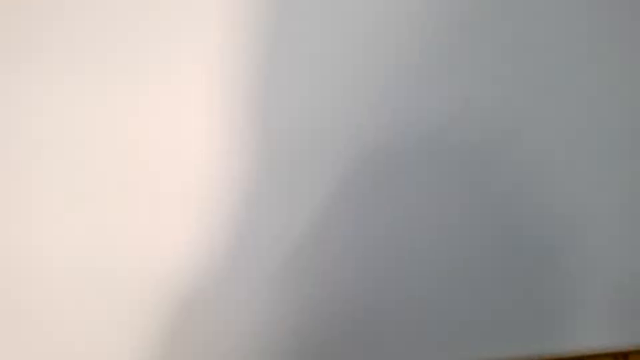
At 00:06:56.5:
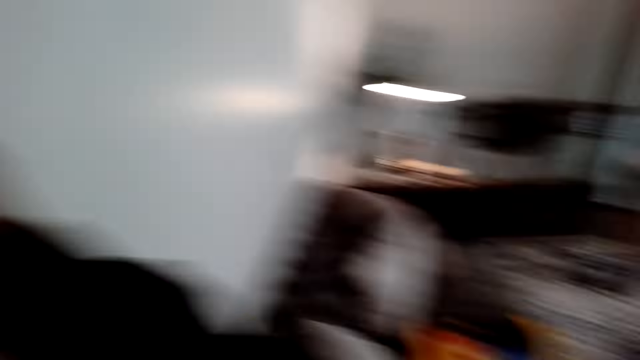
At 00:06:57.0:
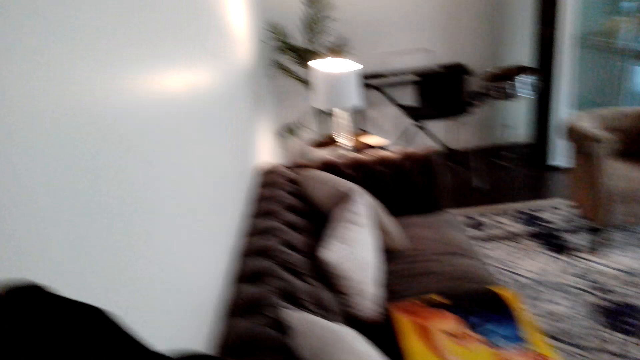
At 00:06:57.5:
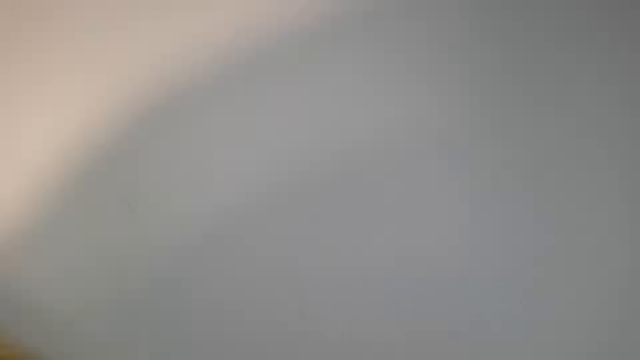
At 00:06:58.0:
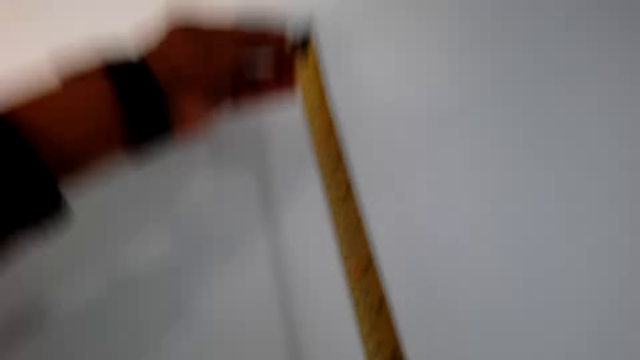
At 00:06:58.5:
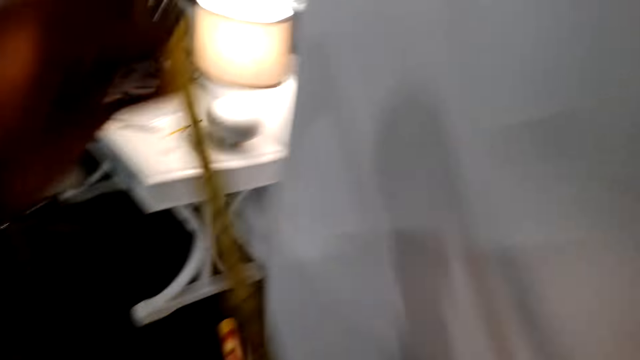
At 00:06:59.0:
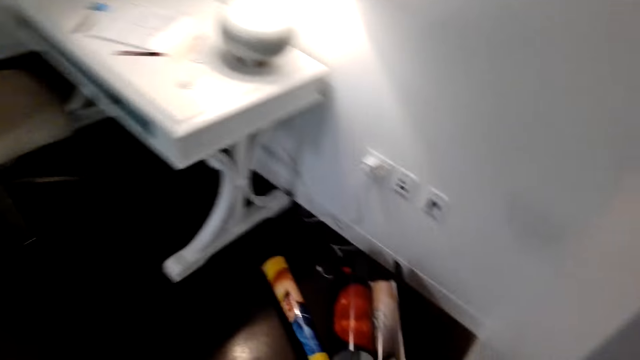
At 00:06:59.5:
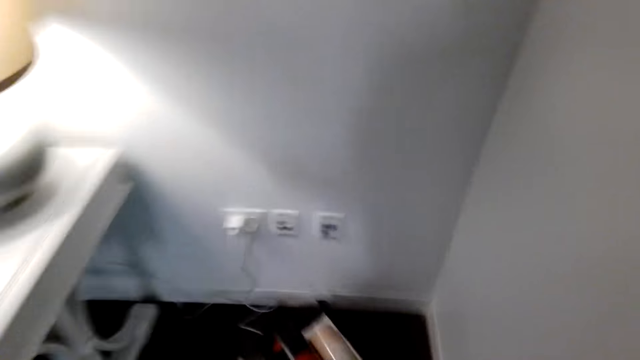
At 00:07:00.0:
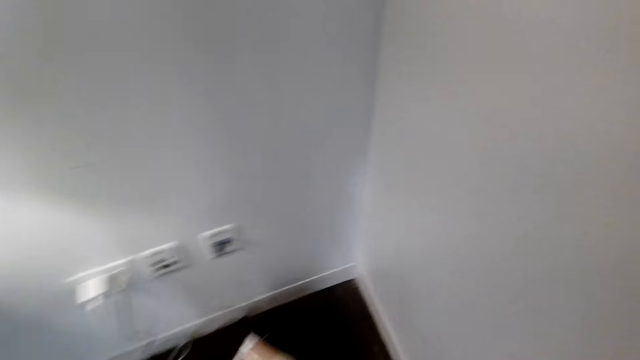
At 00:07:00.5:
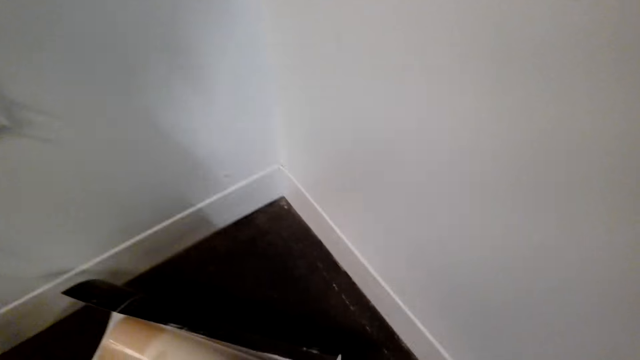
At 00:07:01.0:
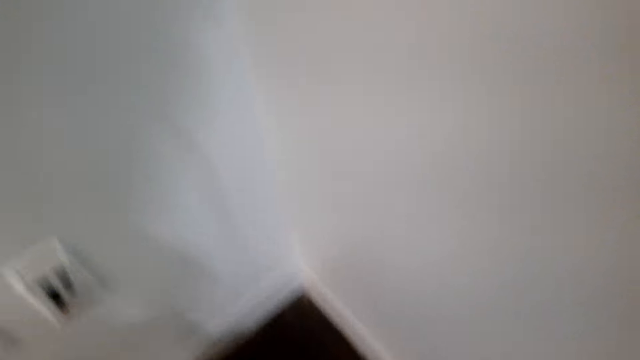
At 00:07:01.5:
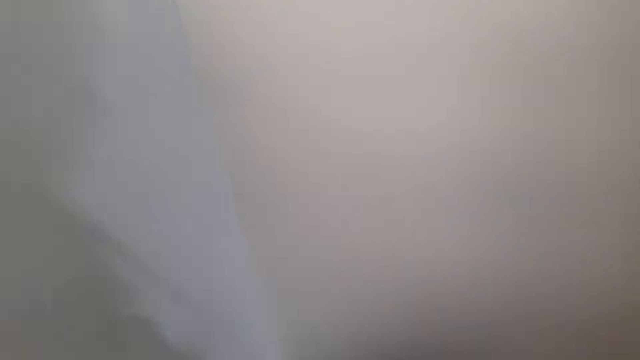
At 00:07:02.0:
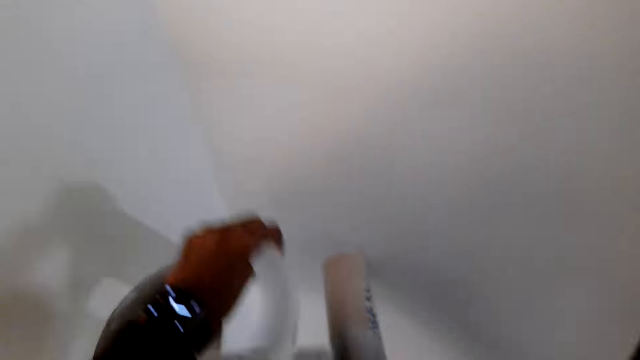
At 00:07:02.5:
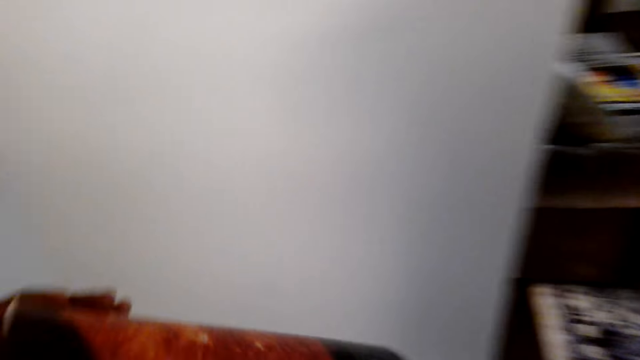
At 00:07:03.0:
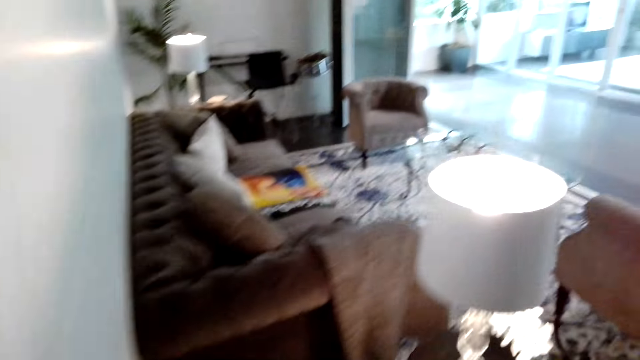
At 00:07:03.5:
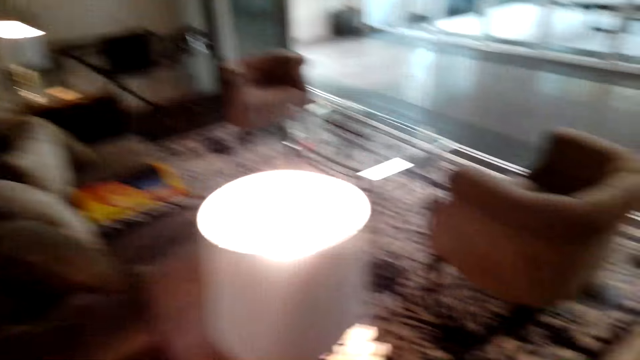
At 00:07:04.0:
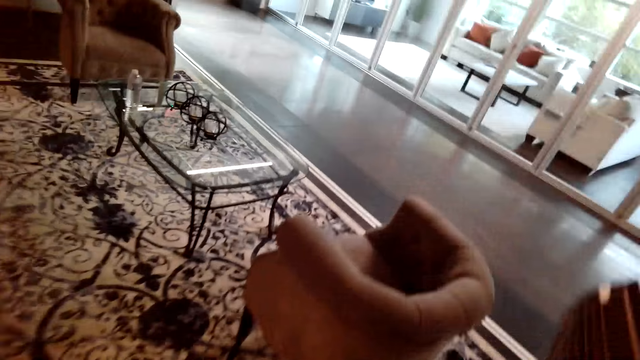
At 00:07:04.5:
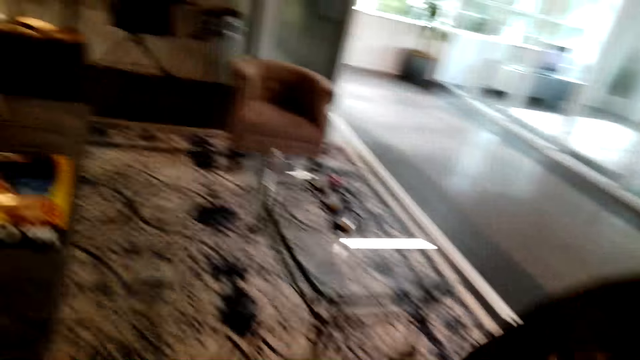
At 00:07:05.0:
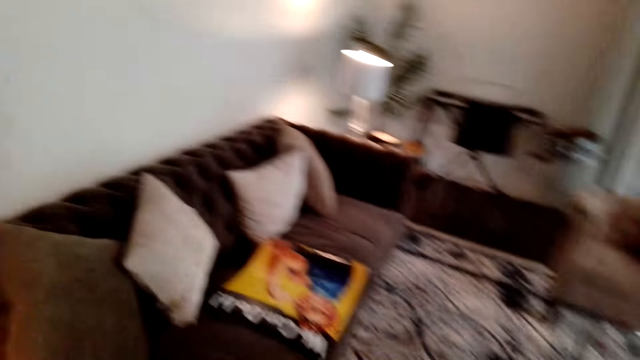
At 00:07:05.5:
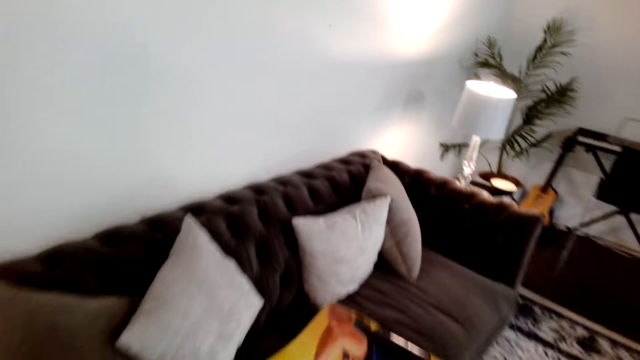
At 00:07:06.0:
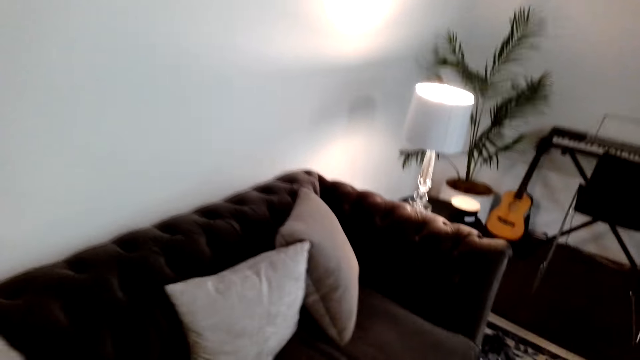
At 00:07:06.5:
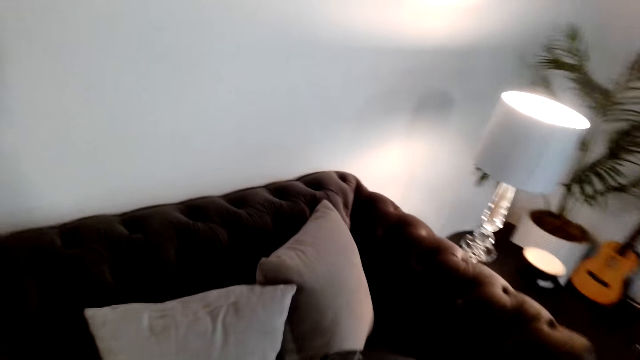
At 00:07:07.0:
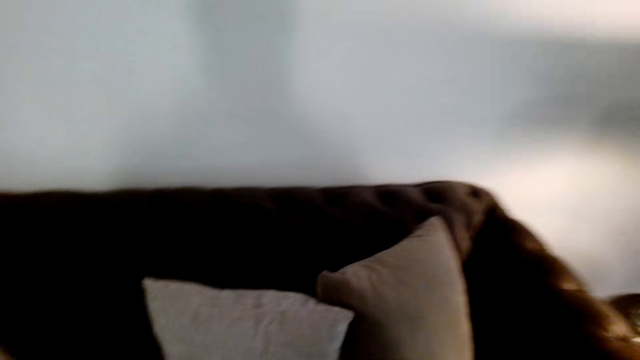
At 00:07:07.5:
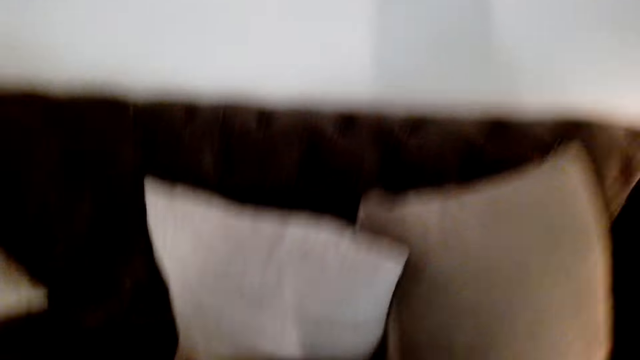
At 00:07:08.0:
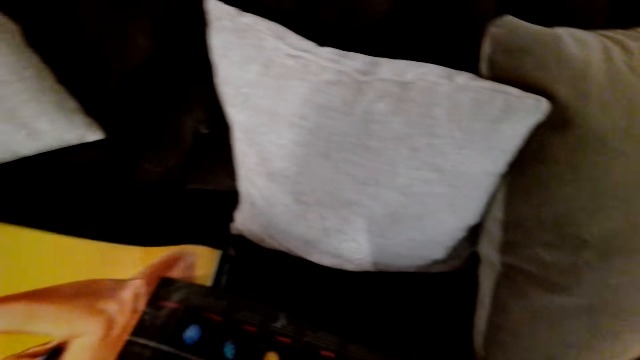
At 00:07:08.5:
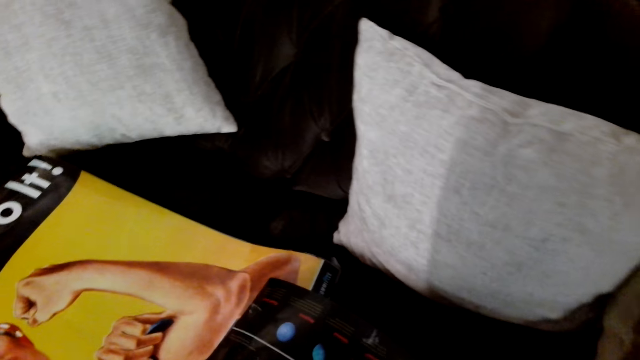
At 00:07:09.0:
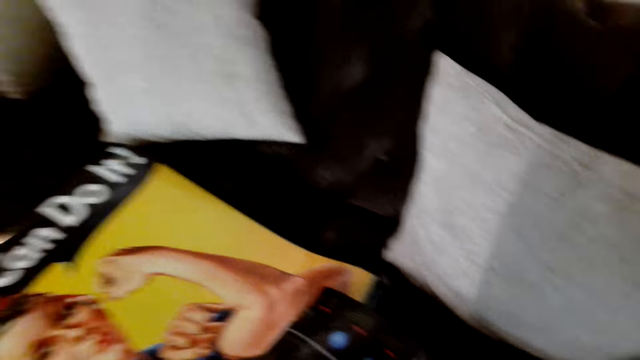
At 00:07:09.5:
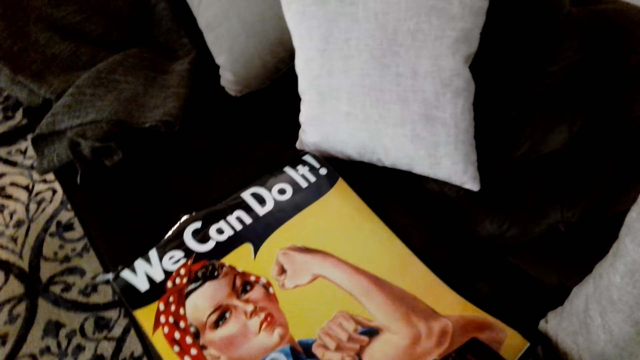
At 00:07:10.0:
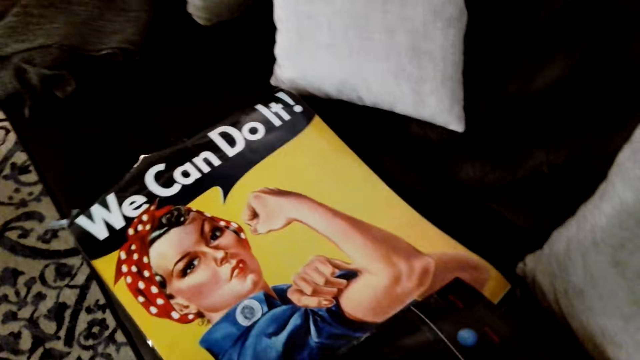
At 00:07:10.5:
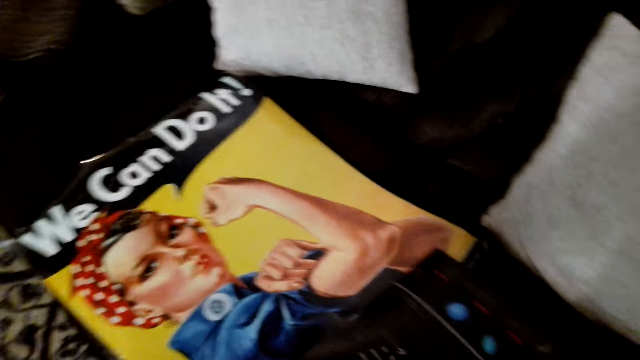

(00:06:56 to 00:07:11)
The camera wearer measures the wall with a tape measure. They pick up a poster from the floor. They walk to the couch in the room. They place the poster on the chair.

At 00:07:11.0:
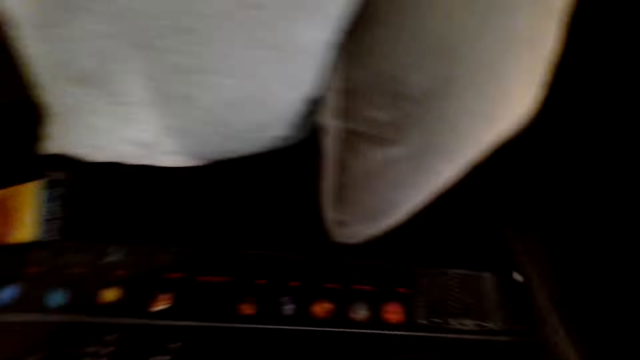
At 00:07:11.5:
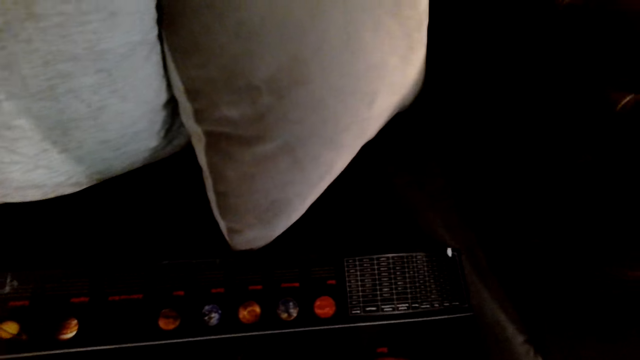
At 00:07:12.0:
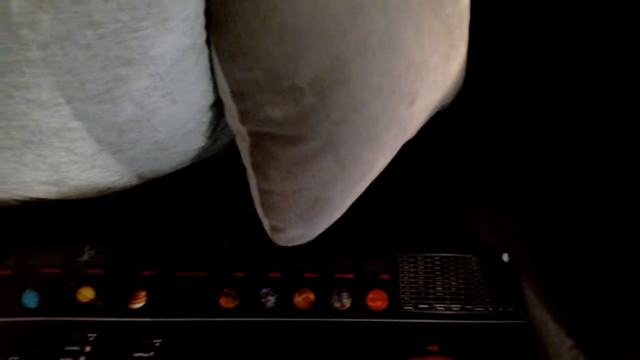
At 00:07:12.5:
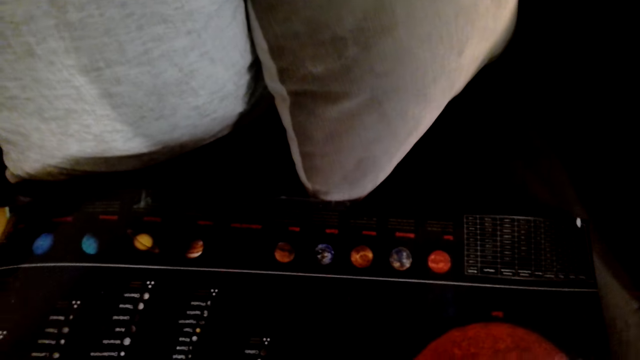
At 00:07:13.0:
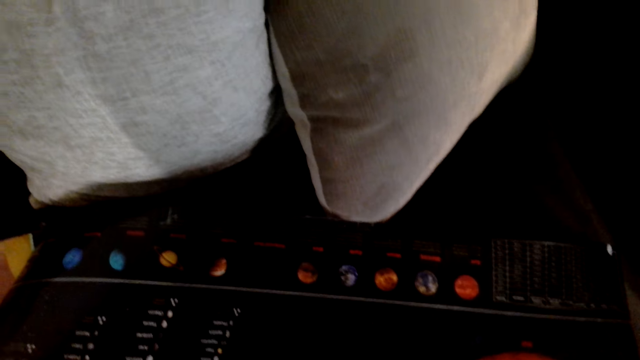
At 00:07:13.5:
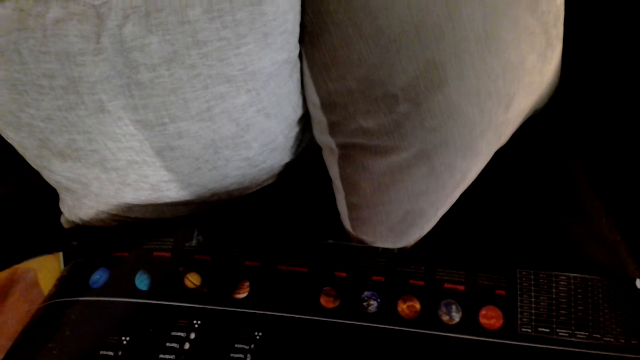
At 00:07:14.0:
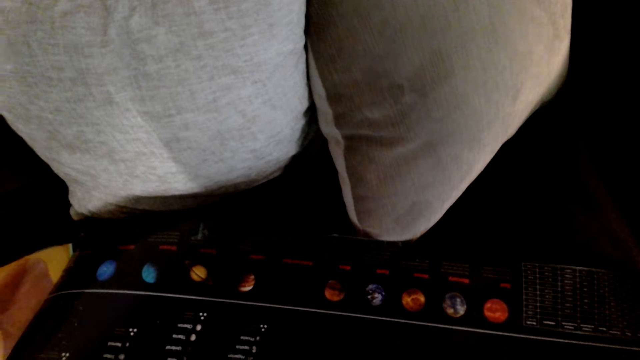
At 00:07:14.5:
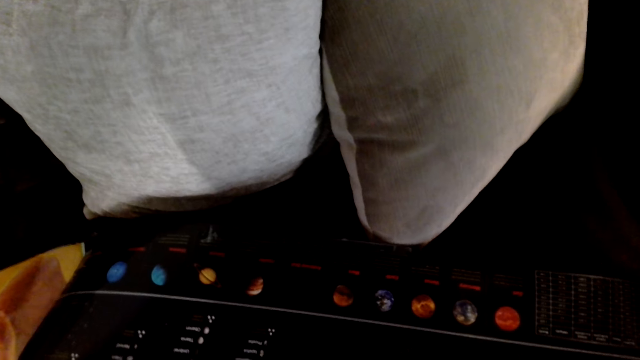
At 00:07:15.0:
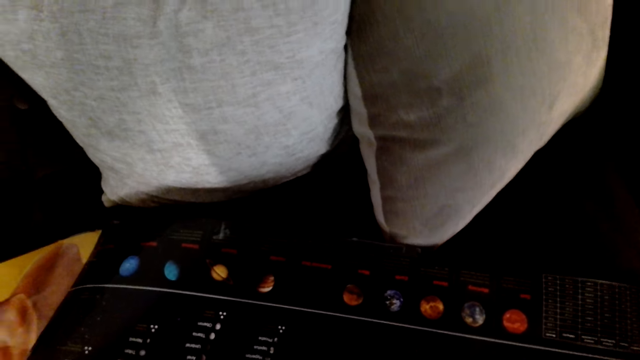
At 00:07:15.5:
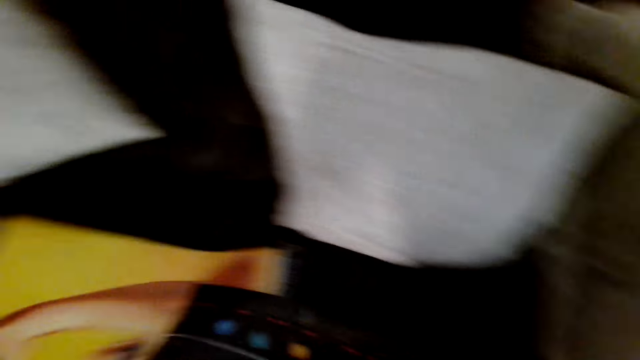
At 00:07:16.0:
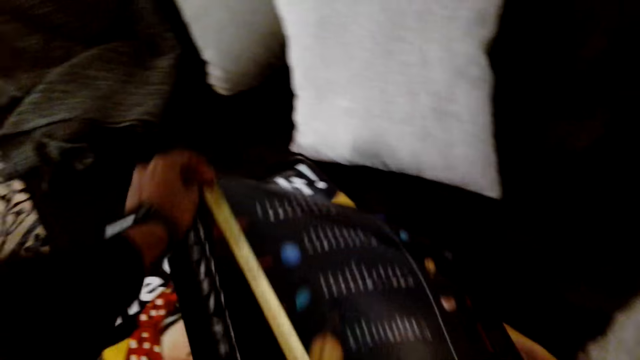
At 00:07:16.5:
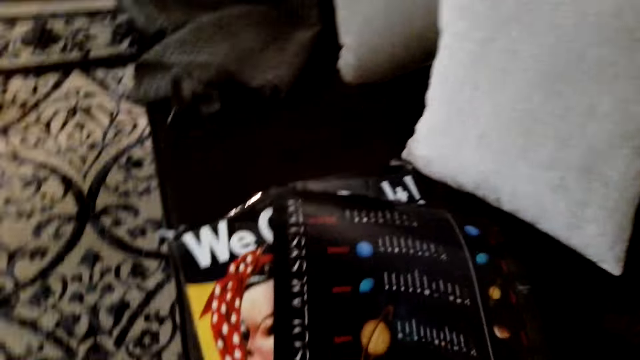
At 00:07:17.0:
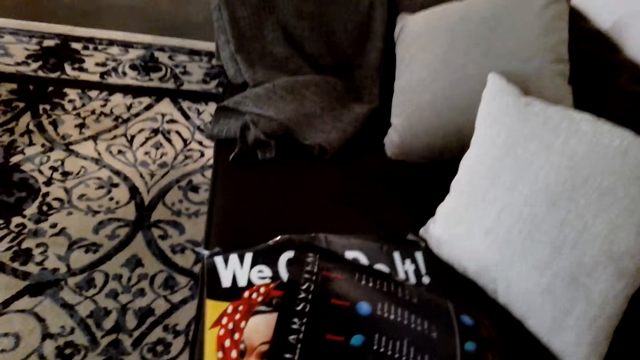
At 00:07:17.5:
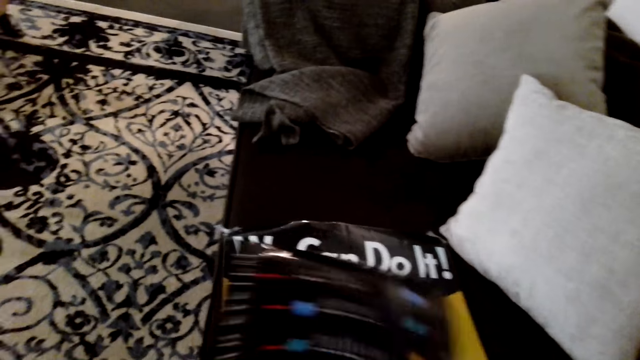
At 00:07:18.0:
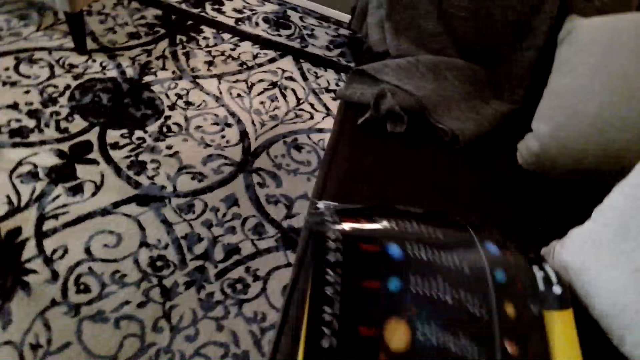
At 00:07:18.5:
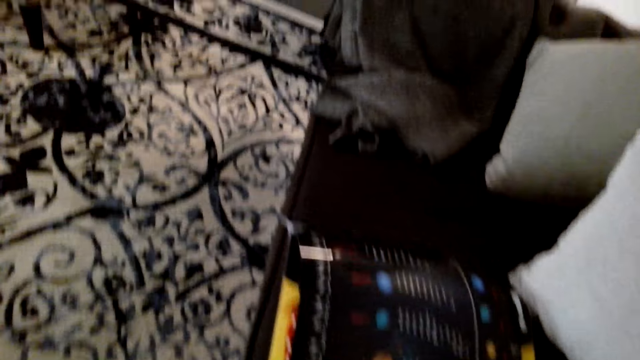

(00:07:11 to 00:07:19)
The camera wearer looks at the magazine paper. They measure the poster with a tape measure. They throw the magazine paper on the sofa.
